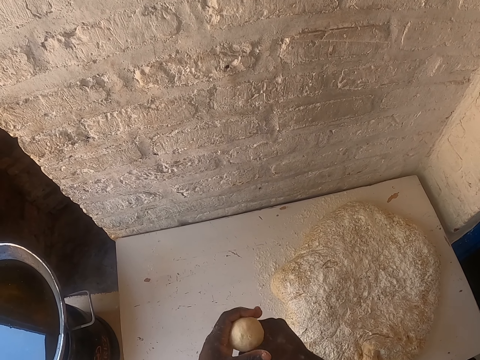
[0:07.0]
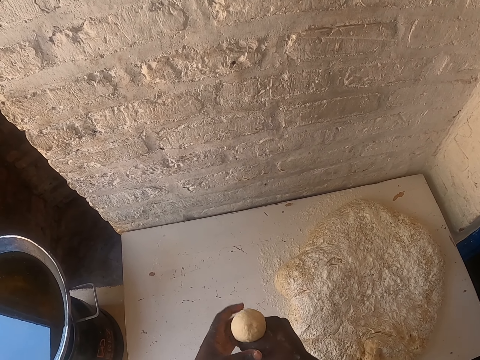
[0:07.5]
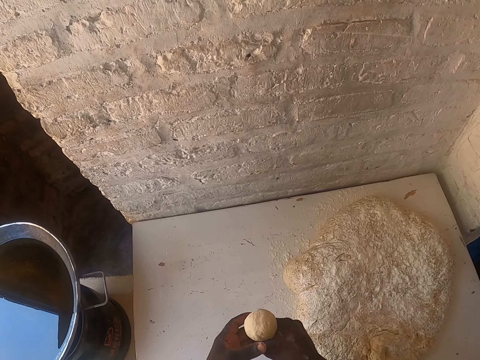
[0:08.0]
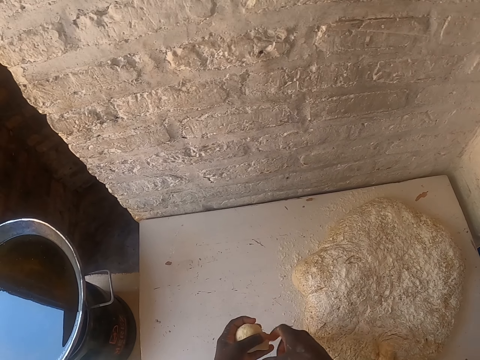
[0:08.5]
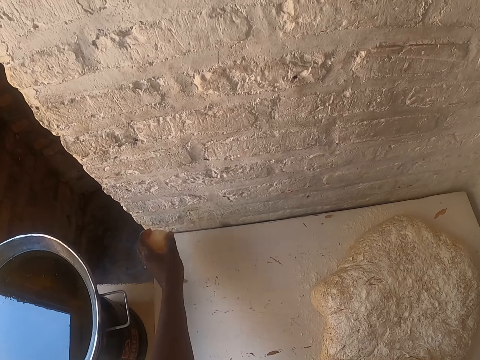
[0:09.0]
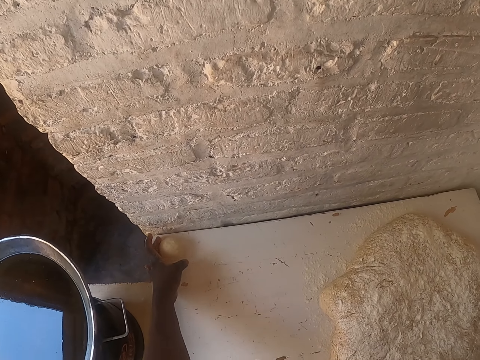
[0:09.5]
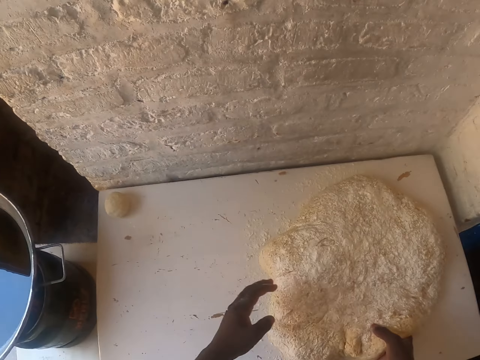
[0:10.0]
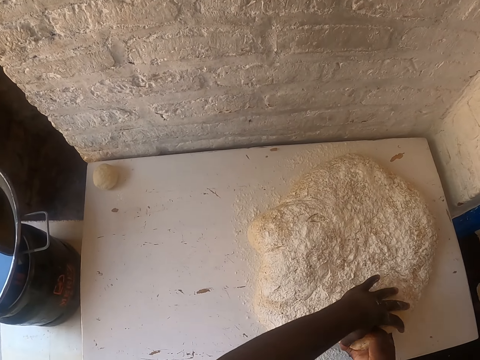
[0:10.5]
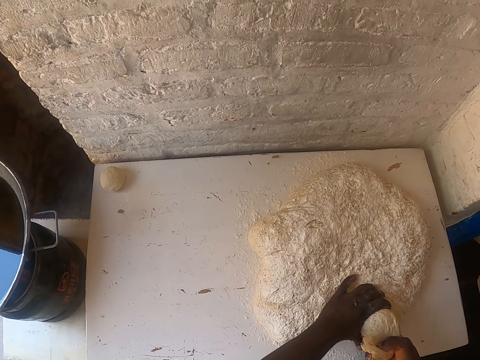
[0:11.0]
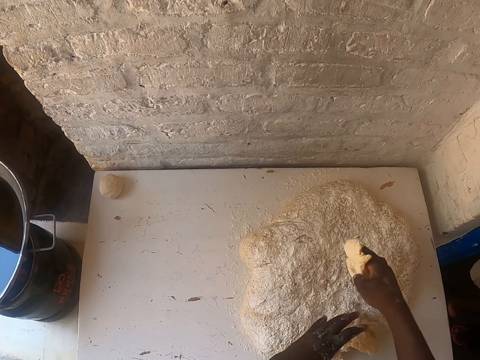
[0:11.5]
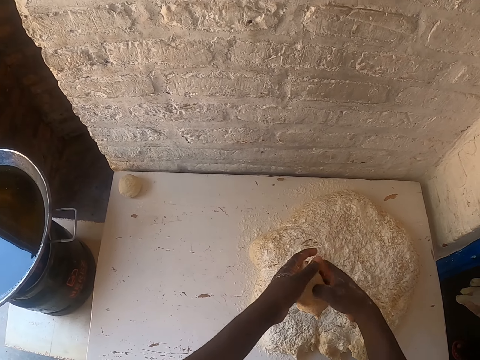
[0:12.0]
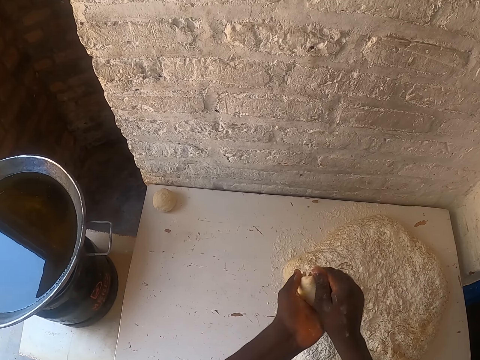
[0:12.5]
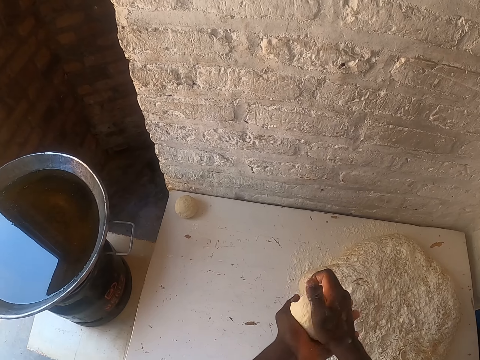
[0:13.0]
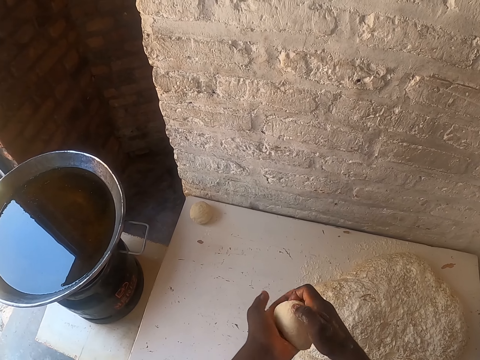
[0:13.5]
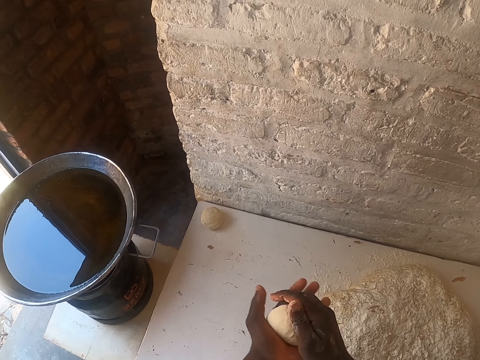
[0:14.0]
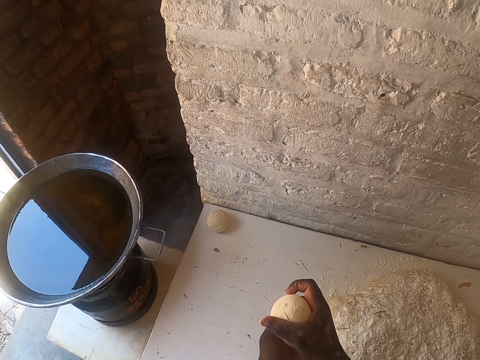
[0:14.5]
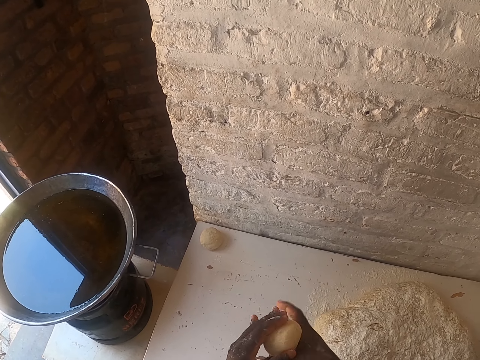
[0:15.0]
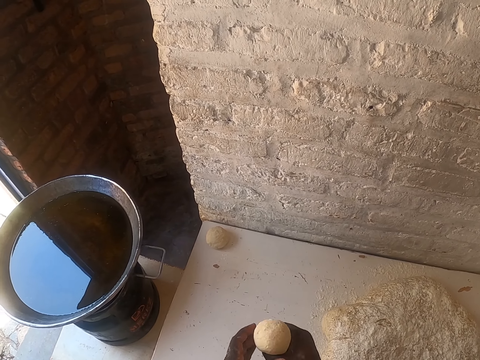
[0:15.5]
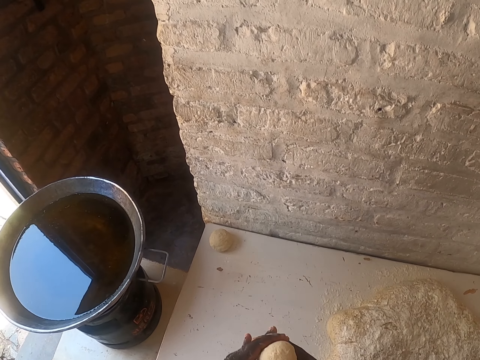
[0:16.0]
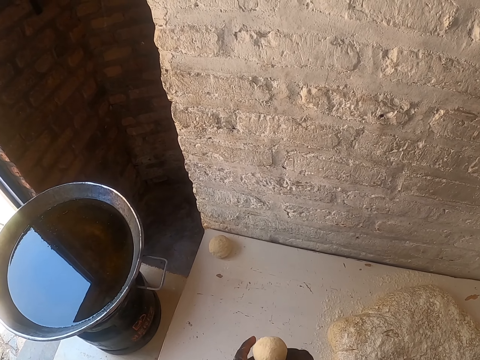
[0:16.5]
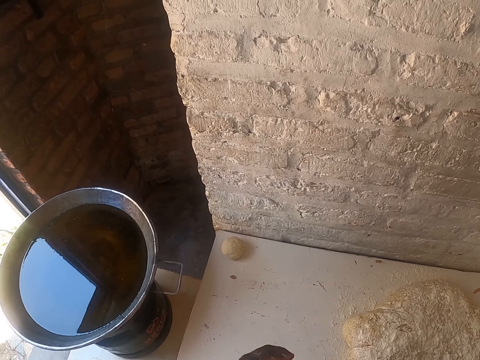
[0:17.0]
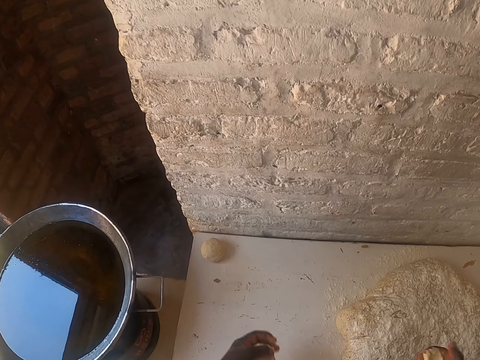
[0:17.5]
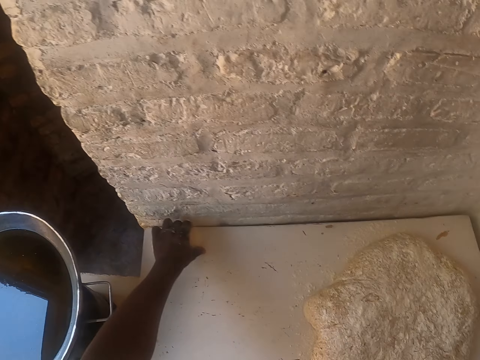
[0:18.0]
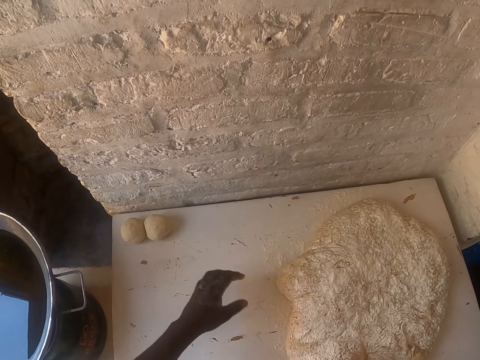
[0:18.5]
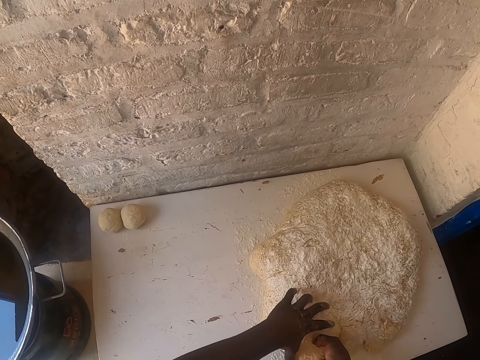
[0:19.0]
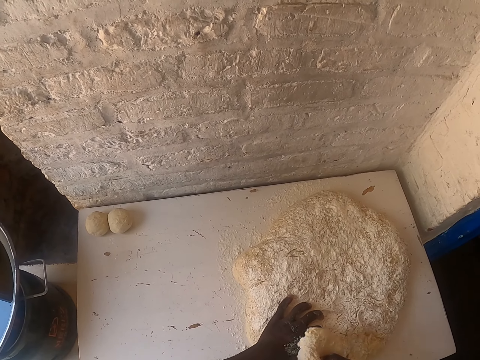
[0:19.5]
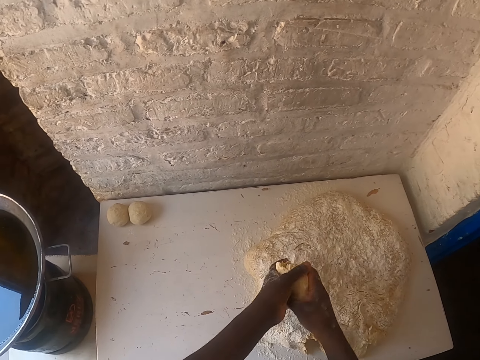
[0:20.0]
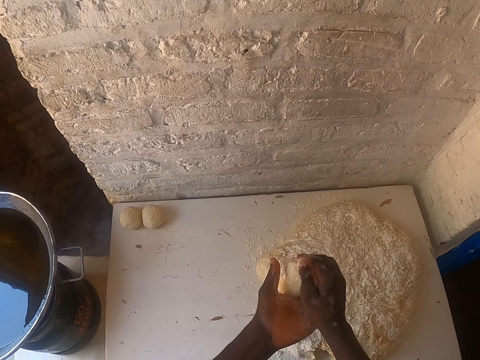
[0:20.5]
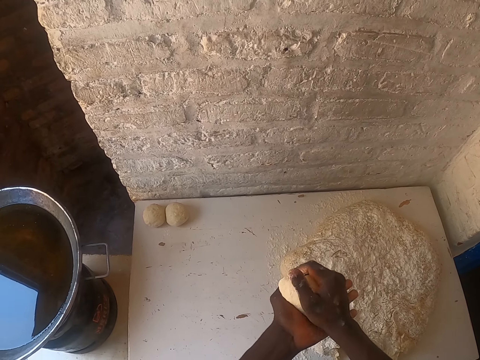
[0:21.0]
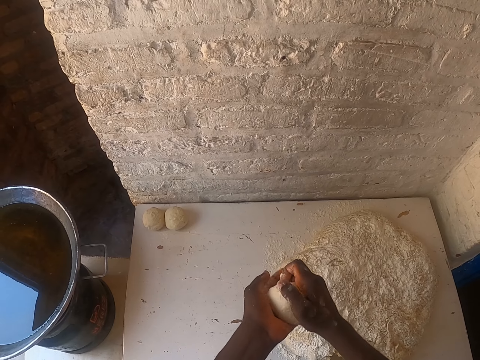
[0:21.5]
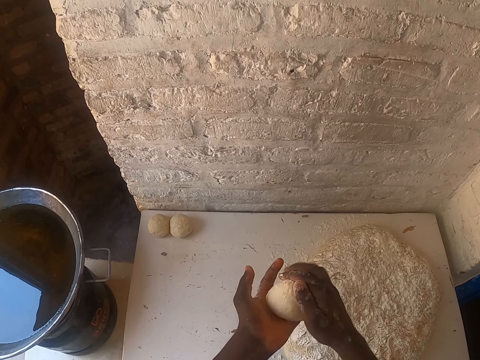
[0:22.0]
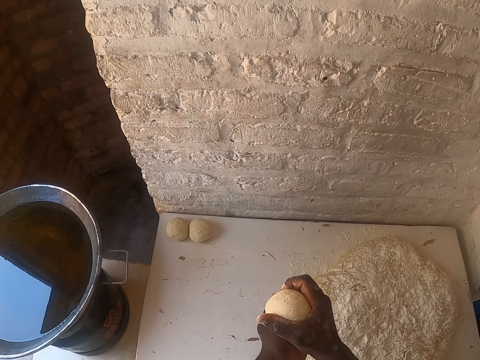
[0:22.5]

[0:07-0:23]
The camera wearer cuts the dough. They place the dough on the table. They cut the dough with the hand. They shape the dough with hands. They place the dough on the table. They cut the dough with the hand. They shape the dough.

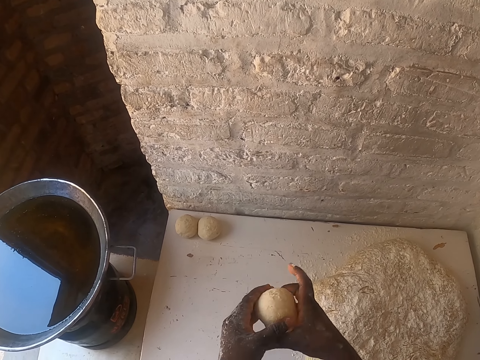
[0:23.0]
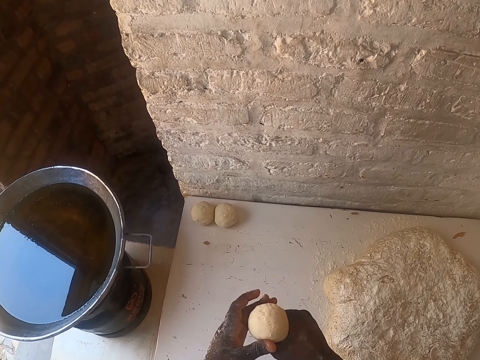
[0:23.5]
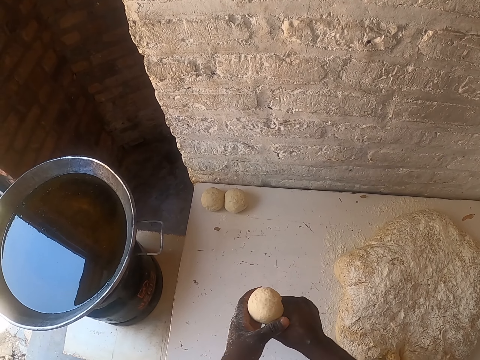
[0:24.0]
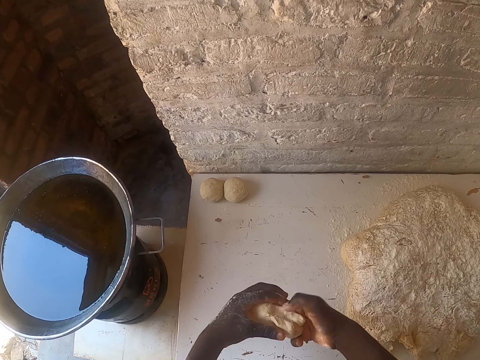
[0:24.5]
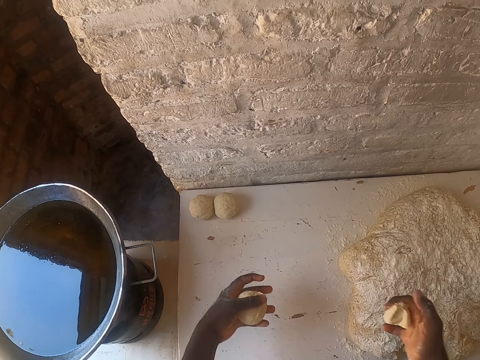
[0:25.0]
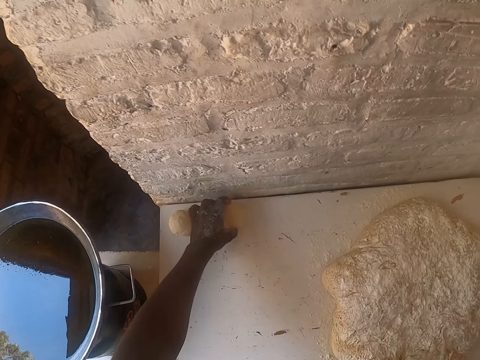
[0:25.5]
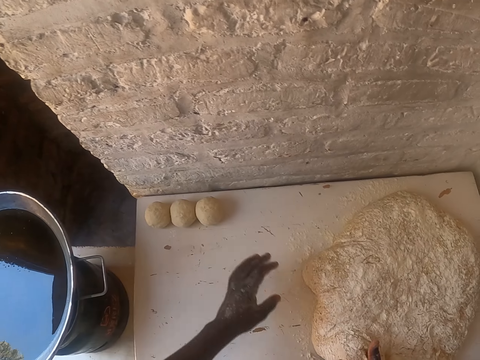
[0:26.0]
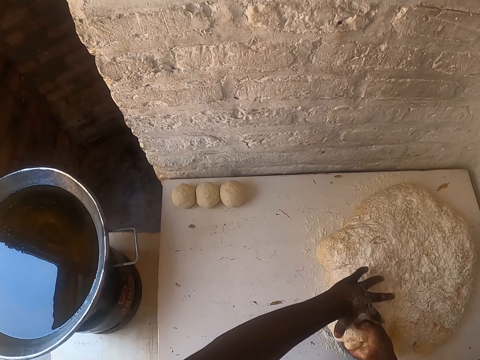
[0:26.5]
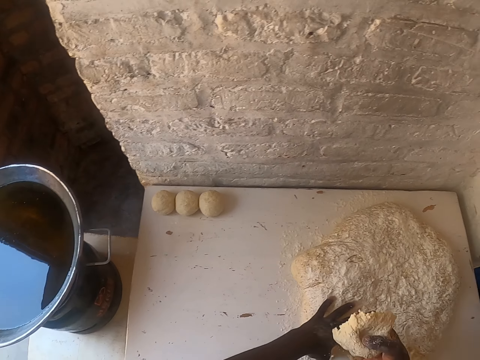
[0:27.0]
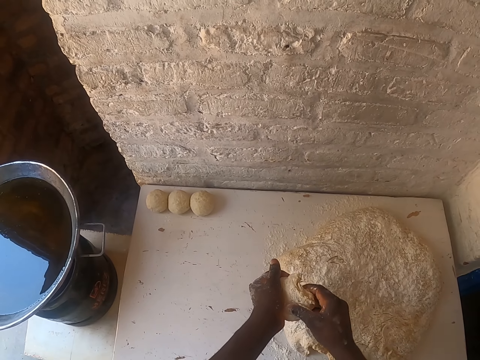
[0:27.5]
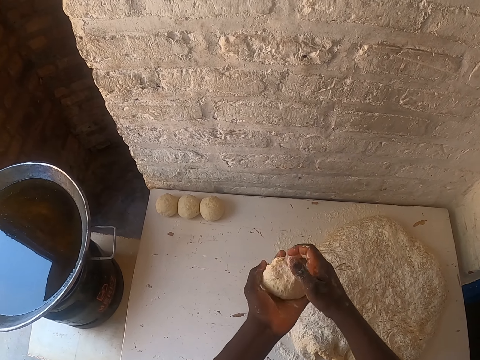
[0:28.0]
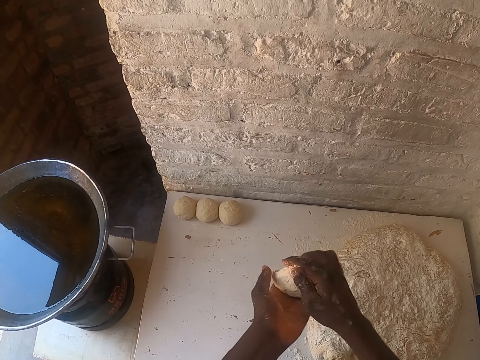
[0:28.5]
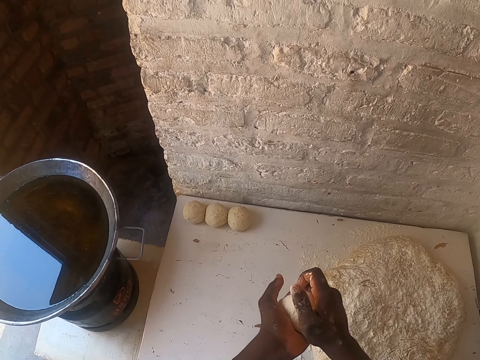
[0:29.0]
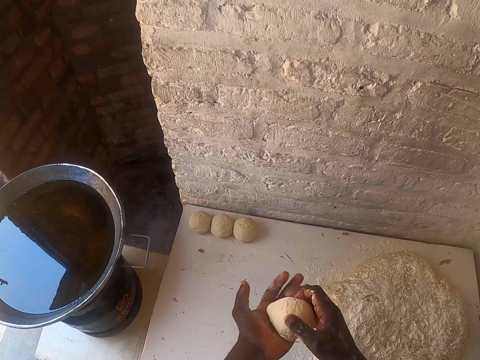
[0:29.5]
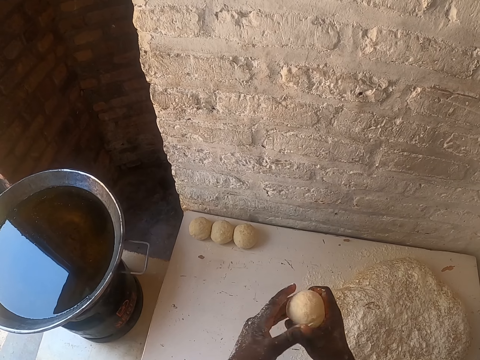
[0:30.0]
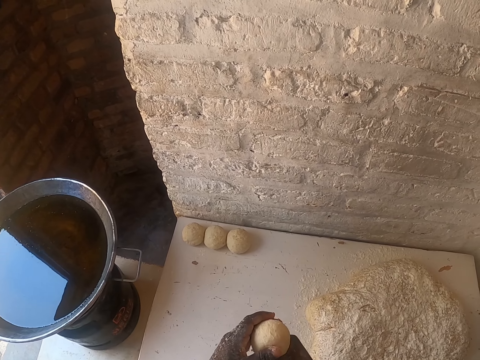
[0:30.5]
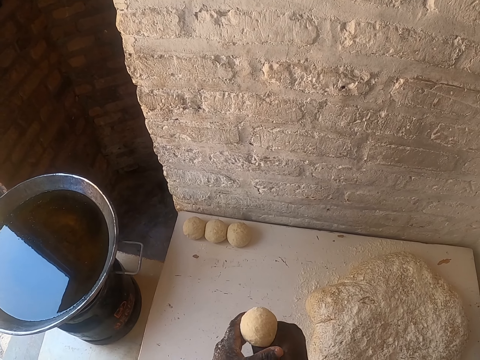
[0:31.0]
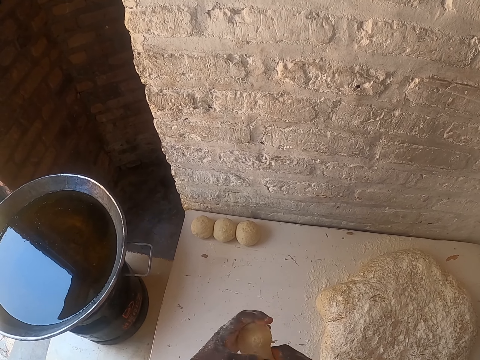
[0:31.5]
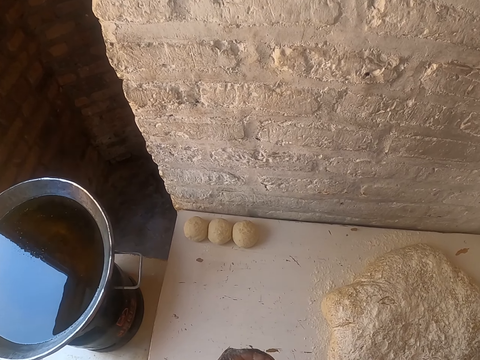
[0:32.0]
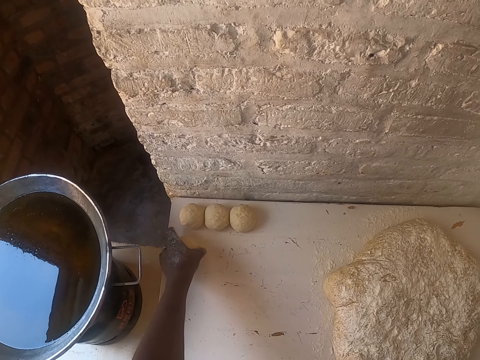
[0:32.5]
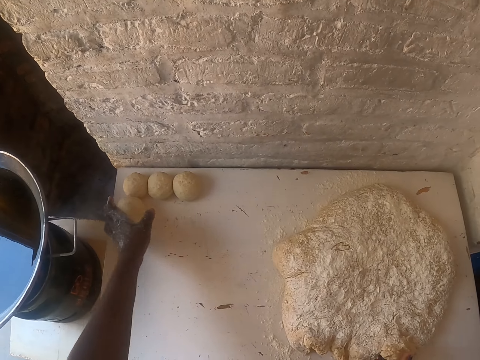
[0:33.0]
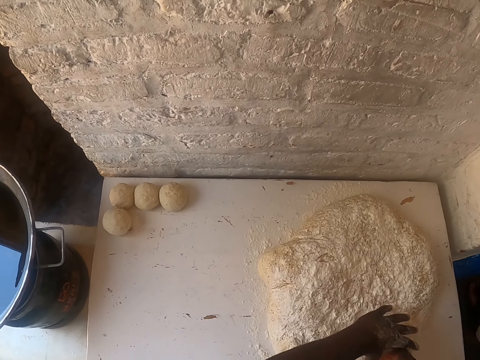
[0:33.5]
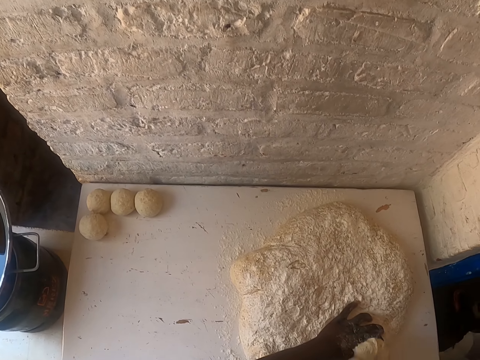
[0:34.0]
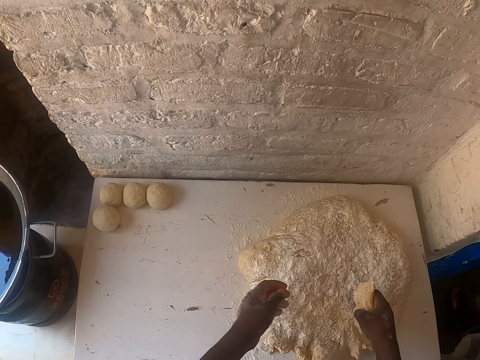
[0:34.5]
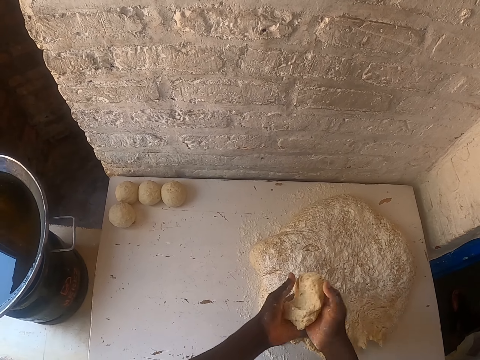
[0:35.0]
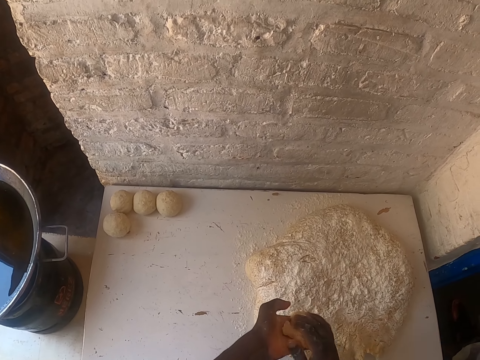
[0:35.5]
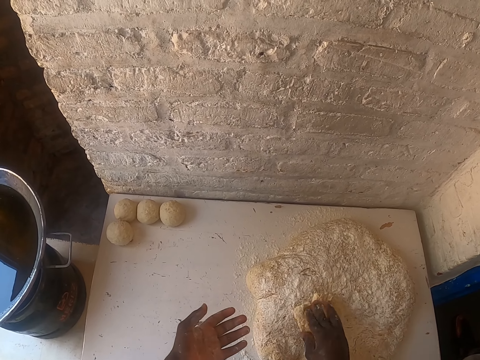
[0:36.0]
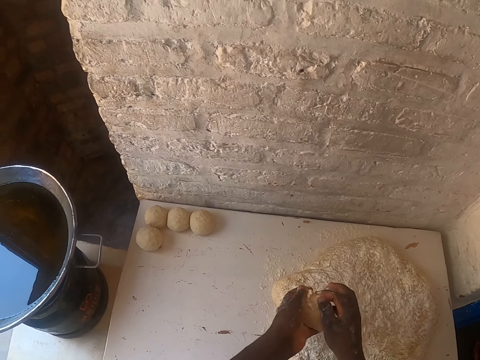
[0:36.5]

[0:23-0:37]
The camera wearer cuts the dough. They place the dough on the table. They cut the dough with the hand. They shape the dough. They place the dough on the table. They cut the dough with the hand. They mould the dough.
